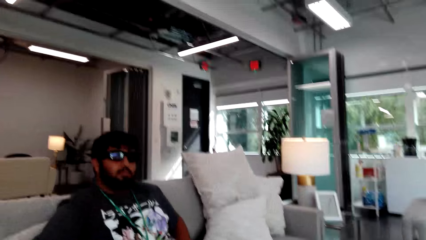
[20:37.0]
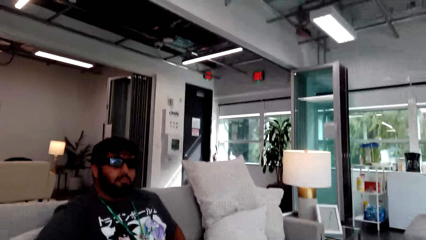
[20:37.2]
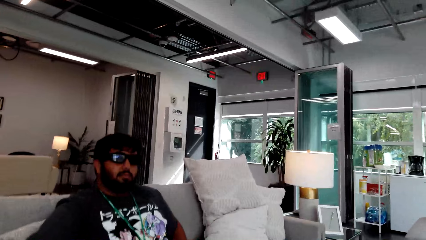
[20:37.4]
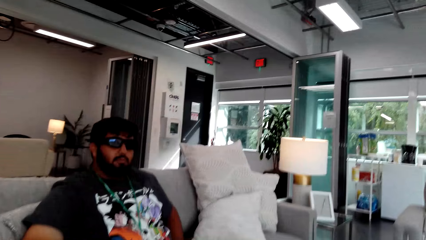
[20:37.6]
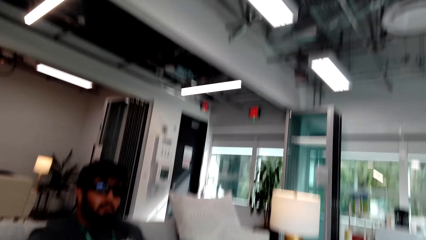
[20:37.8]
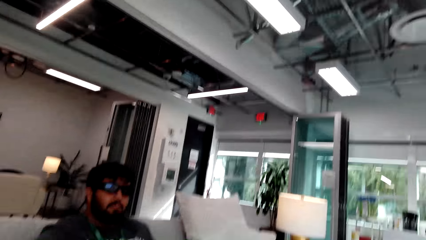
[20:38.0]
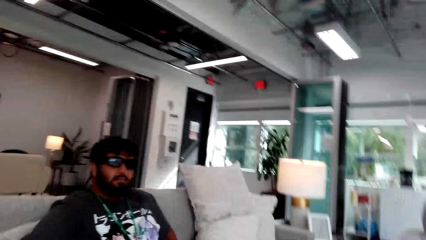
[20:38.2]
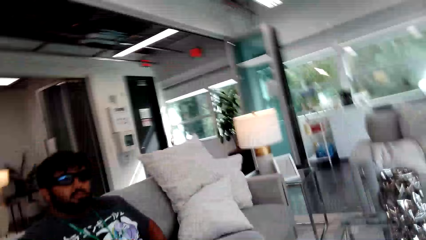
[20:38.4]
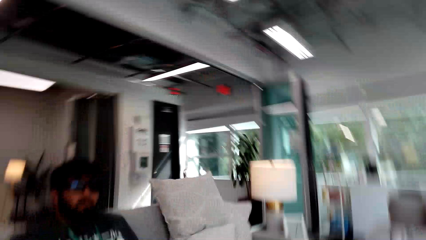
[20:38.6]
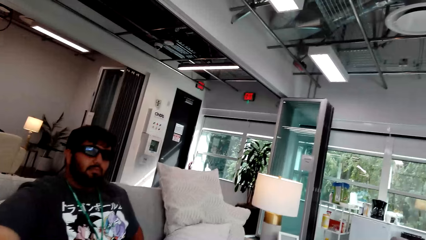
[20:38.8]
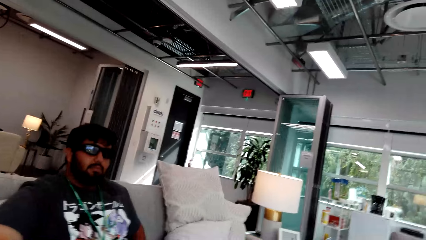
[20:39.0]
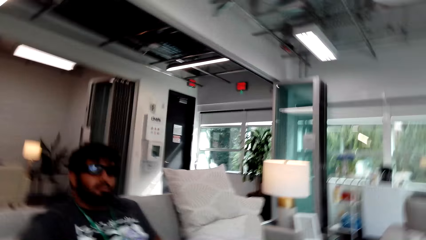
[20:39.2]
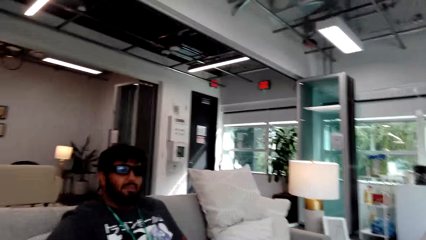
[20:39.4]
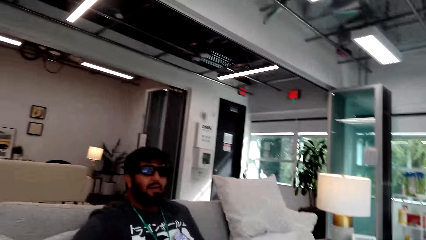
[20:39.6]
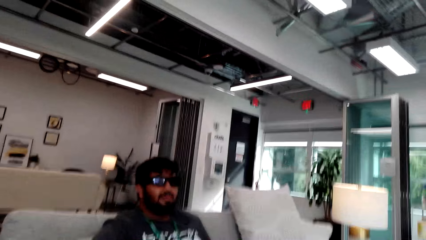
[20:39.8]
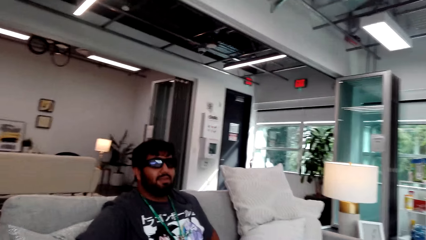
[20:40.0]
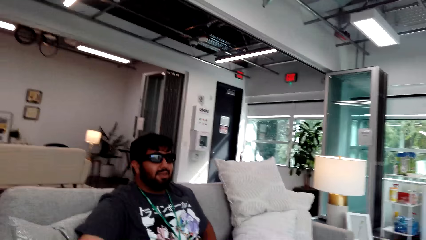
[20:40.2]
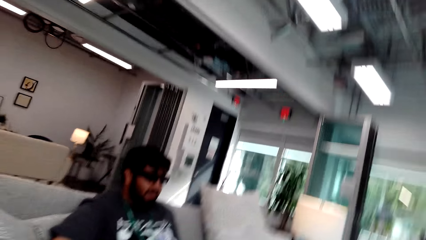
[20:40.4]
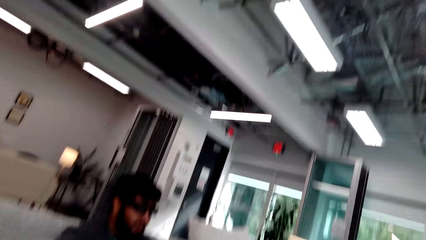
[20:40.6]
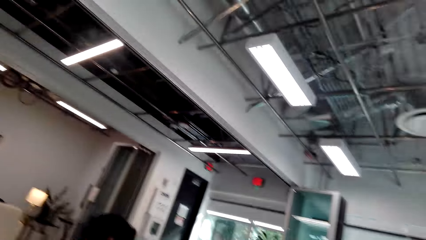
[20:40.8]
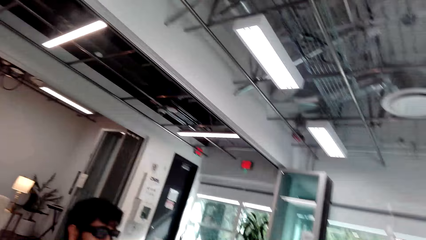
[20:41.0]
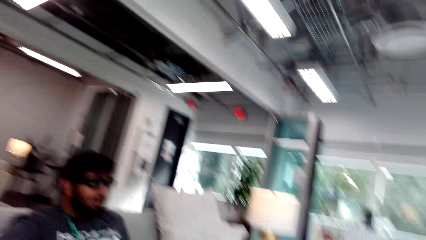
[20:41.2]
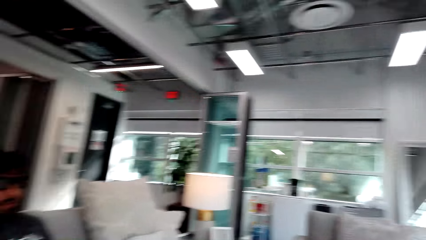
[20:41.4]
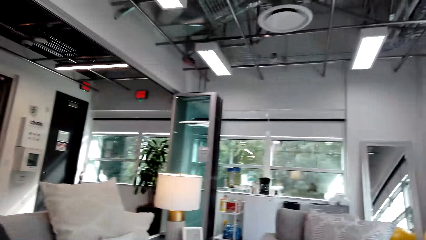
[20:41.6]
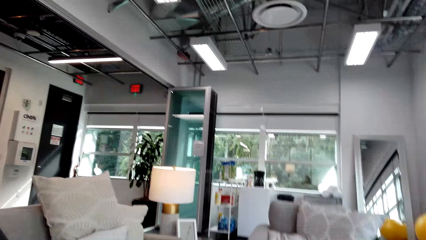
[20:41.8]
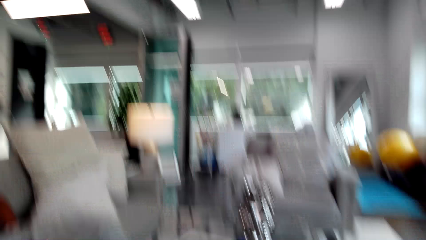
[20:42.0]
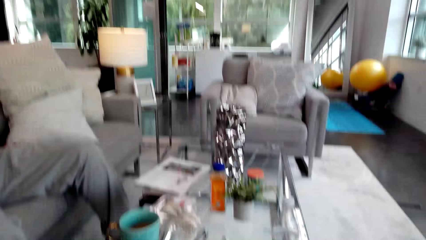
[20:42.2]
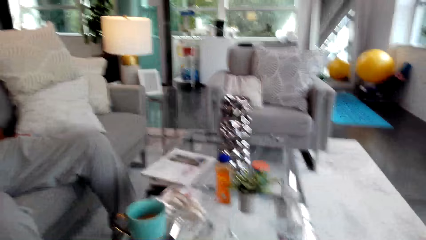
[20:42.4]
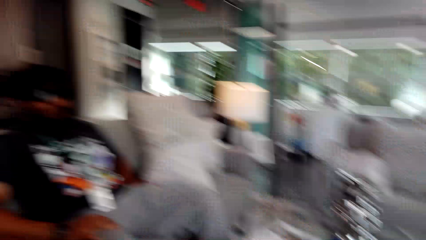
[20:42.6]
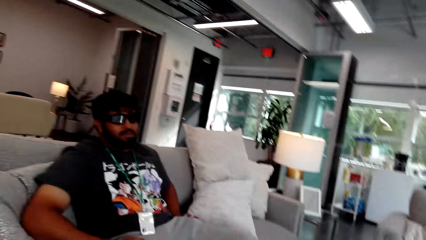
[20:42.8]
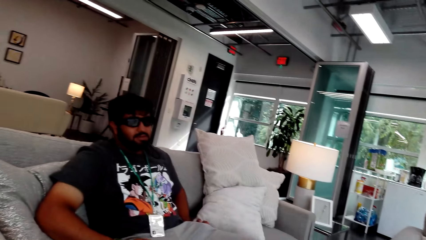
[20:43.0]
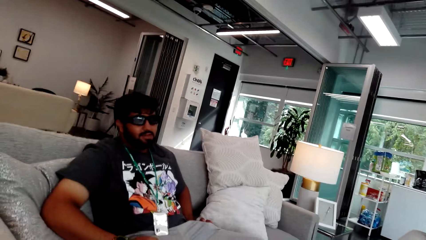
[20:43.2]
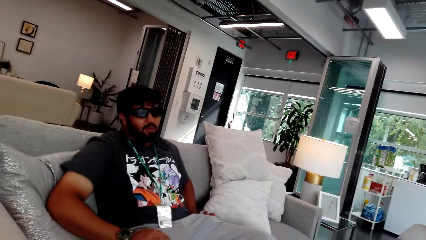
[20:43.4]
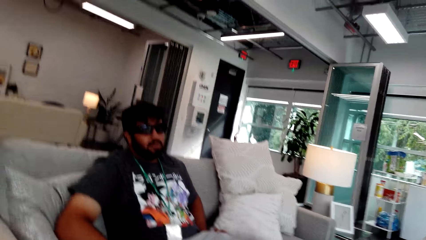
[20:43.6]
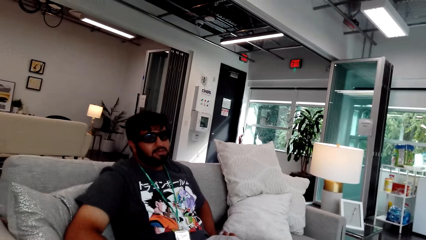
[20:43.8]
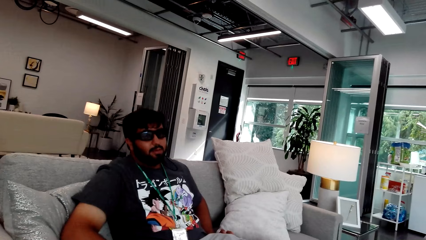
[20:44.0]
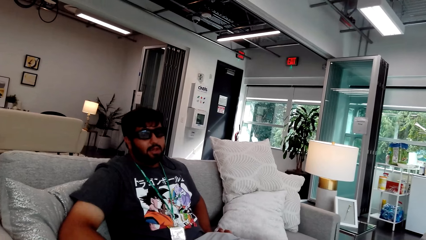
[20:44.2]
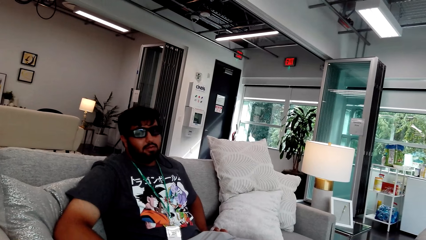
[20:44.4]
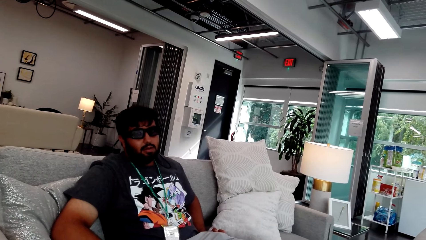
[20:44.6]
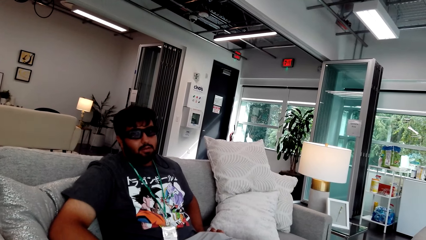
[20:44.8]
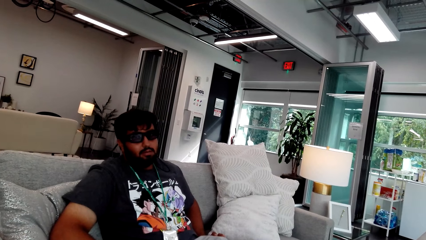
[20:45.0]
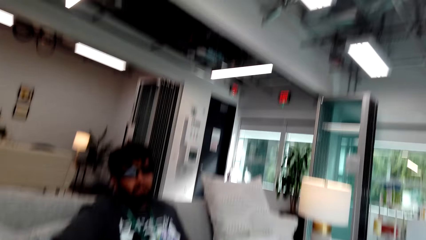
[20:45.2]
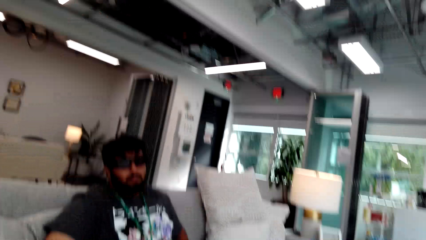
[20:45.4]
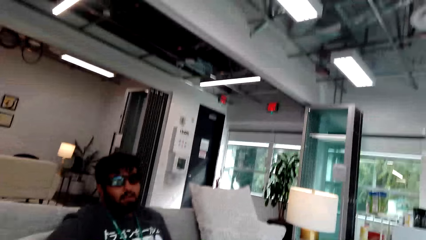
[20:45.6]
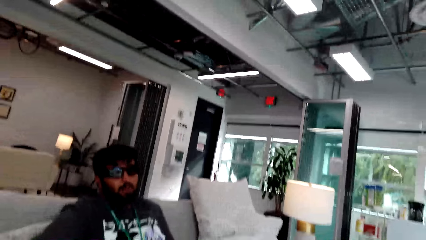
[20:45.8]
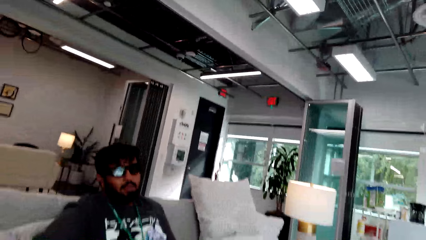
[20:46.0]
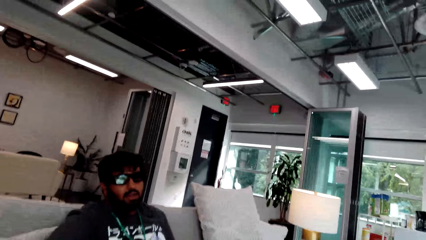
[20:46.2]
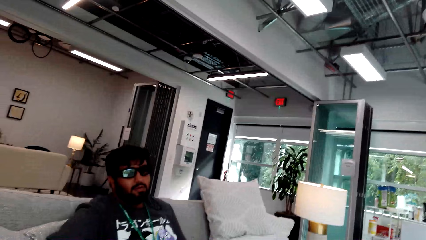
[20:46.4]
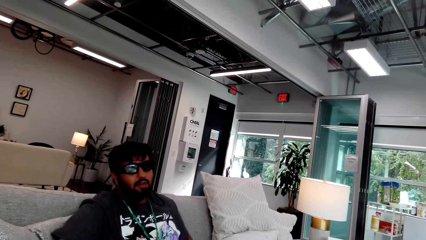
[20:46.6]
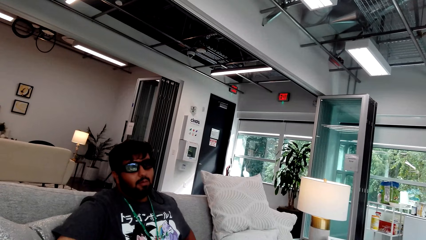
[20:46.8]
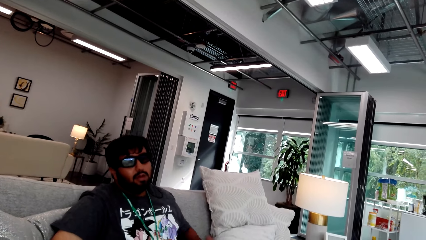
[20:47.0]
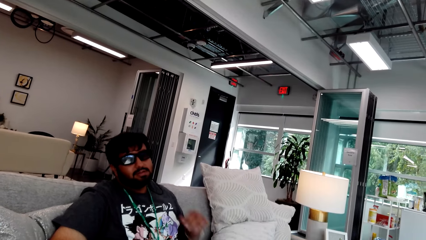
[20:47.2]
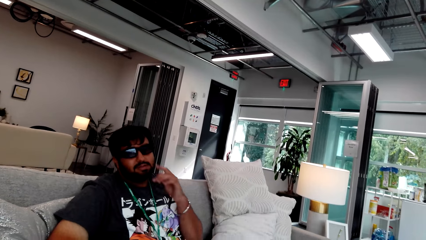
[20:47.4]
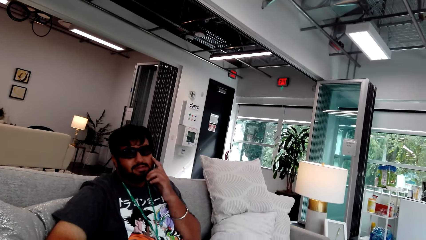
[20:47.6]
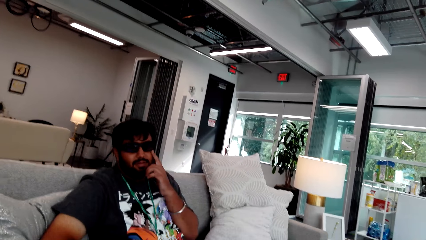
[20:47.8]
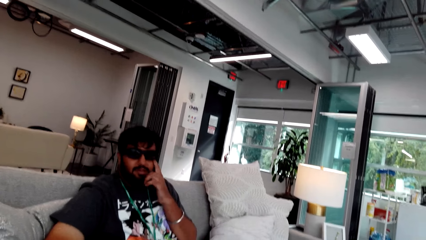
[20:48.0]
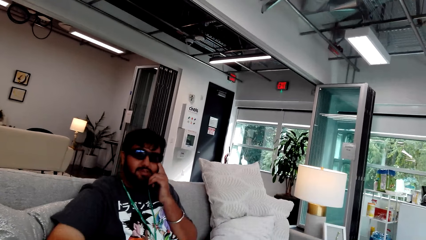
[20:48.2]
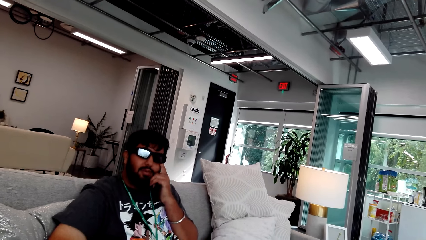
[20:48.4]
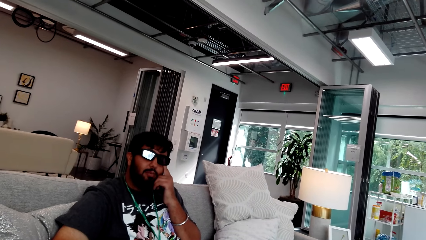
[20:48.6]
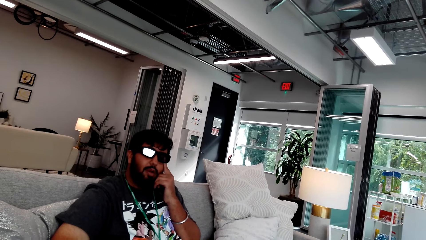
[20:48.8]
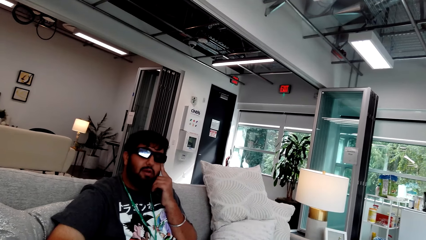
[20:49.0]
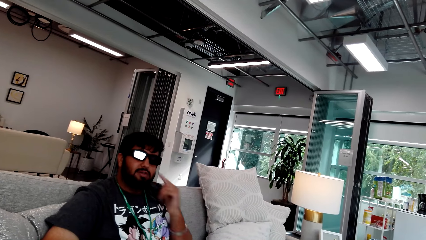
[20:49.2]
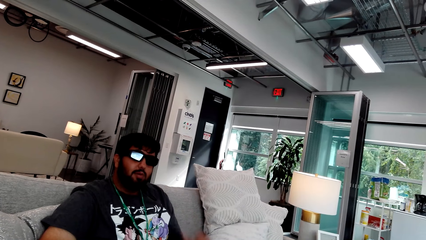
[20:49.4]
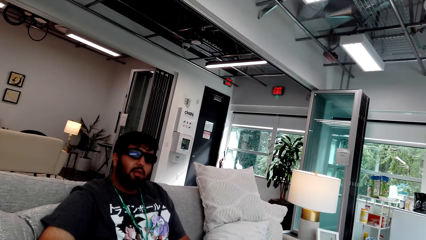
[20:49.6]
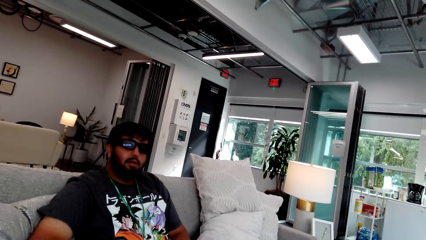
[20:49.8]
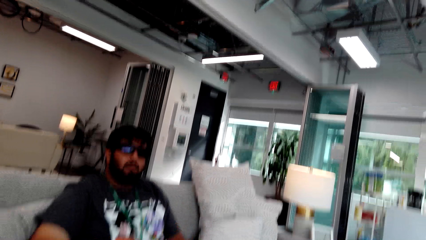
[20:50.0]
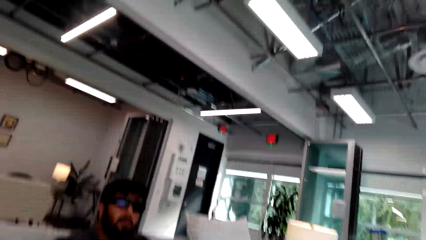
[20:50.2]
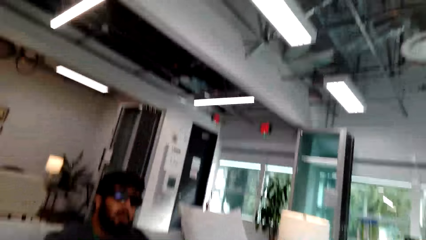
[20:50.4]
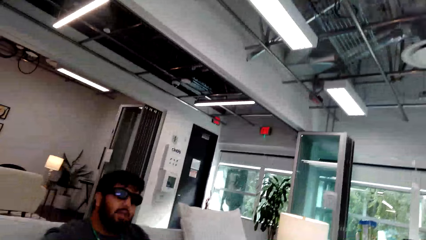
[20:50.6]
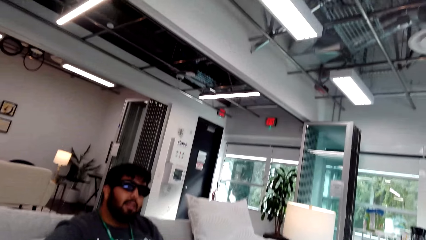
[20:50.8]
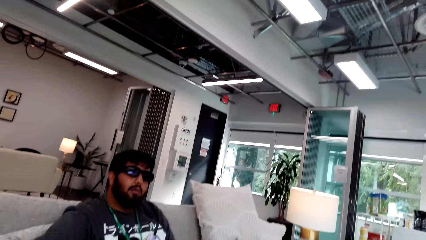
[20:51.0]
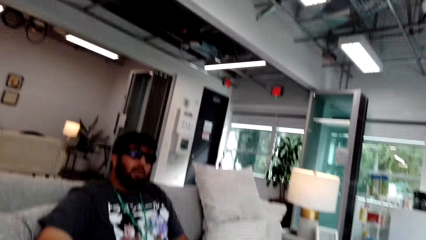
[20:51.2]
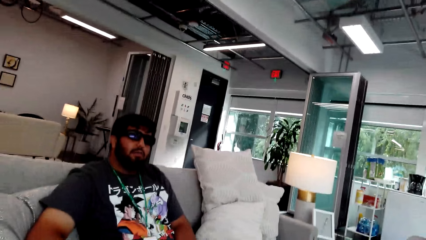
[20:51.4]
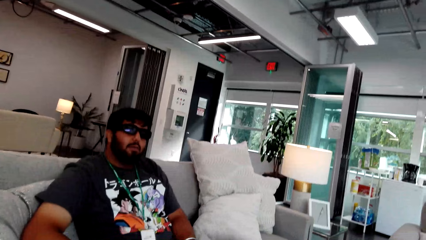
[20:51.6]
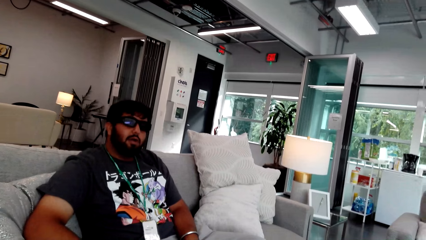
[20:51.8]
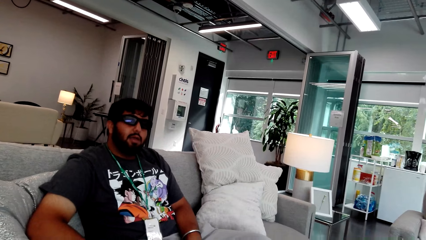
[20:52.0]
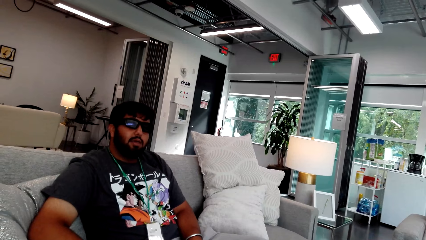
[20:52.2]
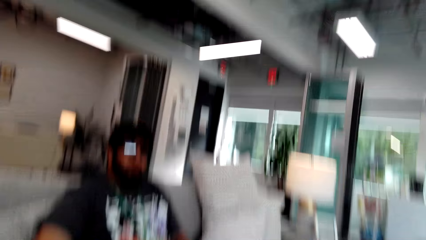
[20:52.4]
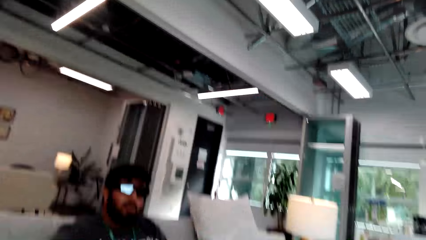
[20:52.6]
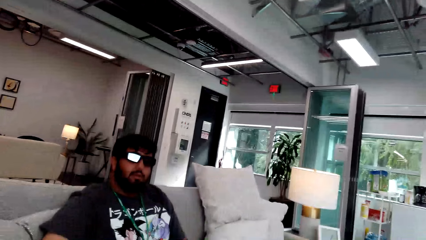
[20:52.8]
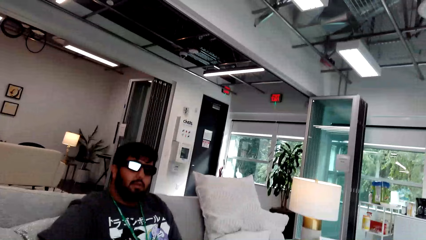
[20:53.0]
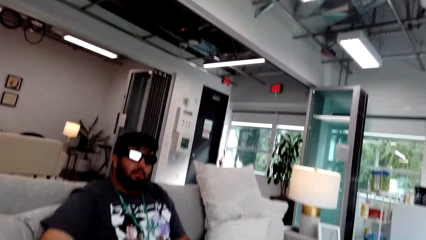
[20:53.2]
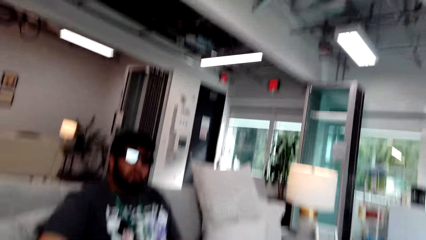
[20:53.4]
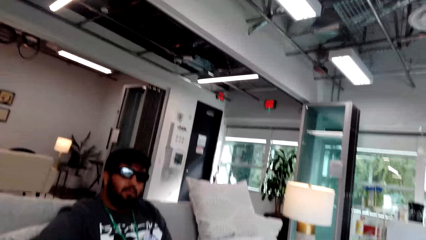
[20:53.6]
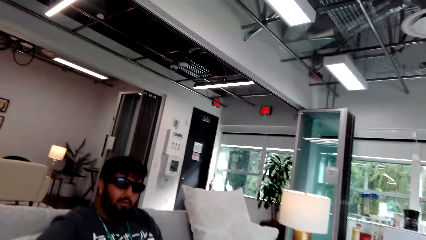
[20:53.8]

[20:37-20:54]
A man converses with the camera wearer. The man touches his face. The man converses with the camera wearer.
